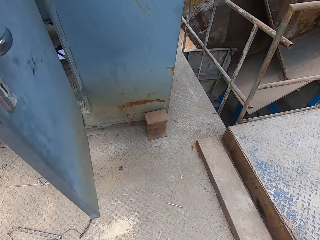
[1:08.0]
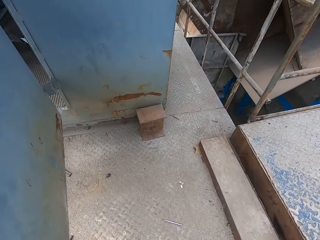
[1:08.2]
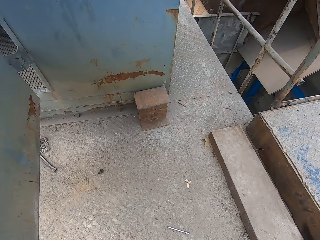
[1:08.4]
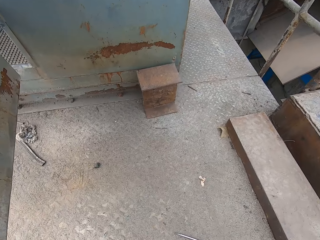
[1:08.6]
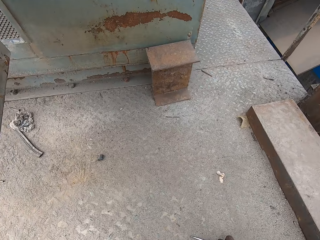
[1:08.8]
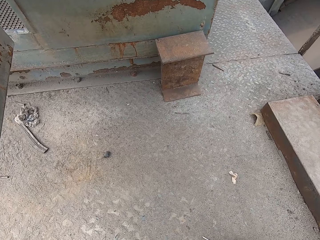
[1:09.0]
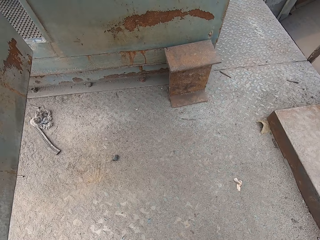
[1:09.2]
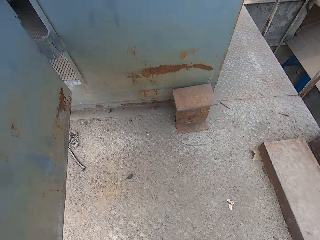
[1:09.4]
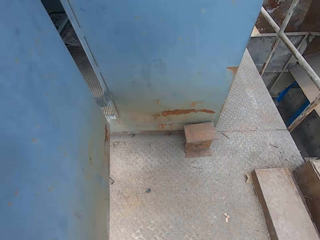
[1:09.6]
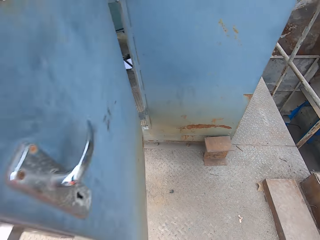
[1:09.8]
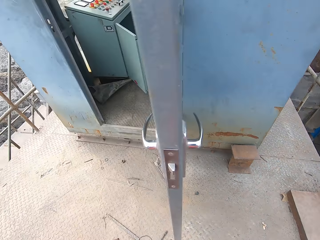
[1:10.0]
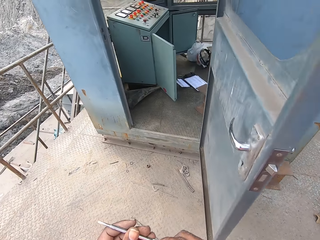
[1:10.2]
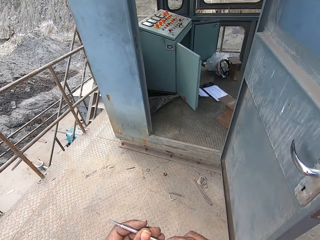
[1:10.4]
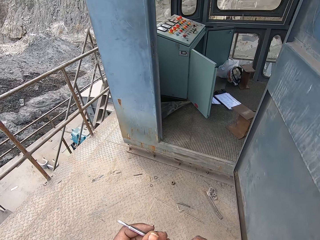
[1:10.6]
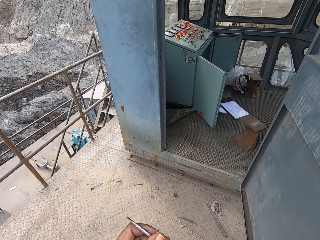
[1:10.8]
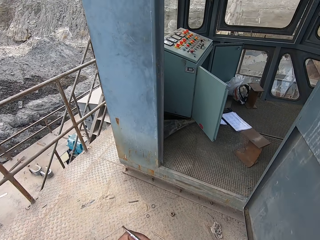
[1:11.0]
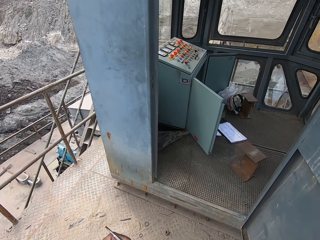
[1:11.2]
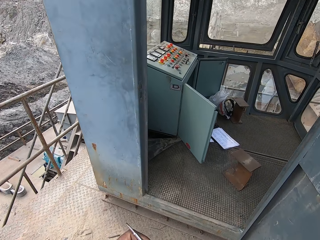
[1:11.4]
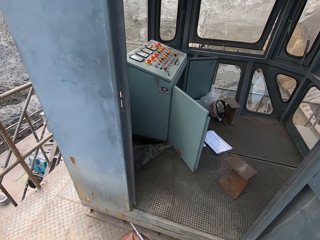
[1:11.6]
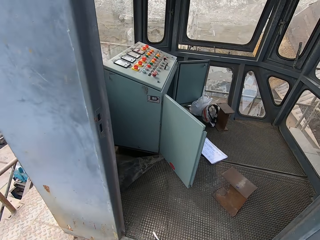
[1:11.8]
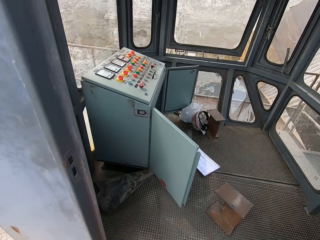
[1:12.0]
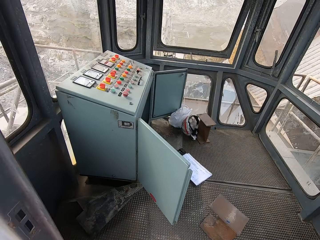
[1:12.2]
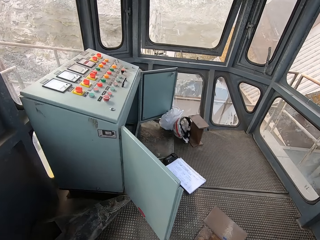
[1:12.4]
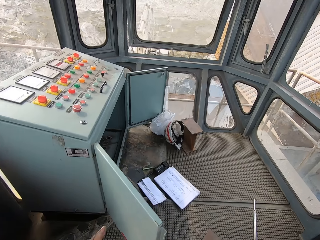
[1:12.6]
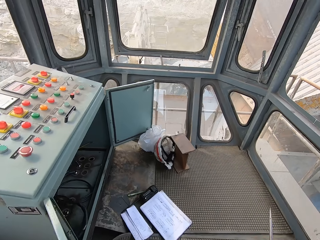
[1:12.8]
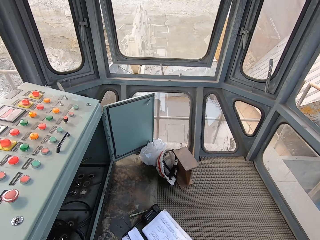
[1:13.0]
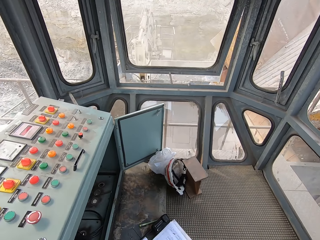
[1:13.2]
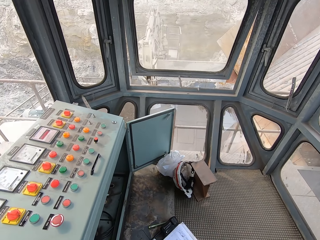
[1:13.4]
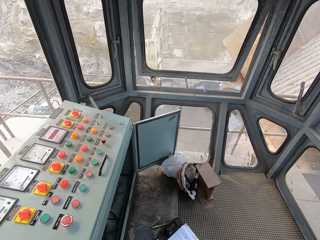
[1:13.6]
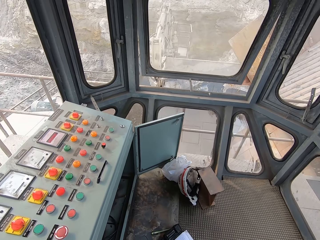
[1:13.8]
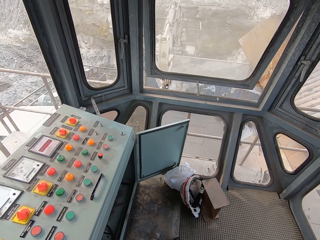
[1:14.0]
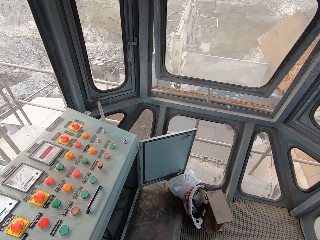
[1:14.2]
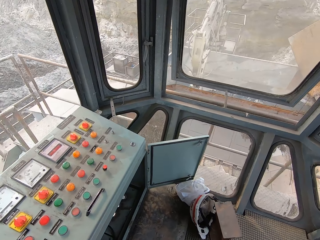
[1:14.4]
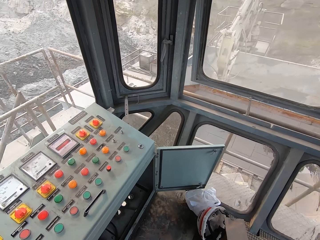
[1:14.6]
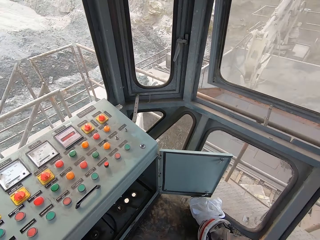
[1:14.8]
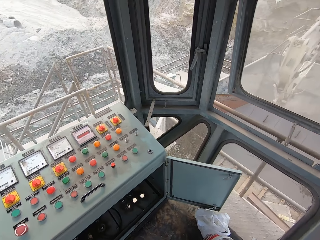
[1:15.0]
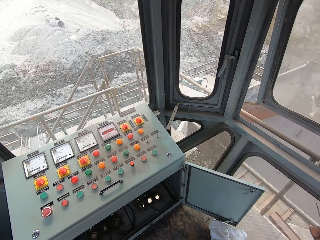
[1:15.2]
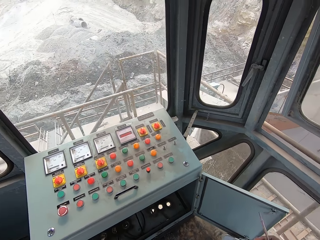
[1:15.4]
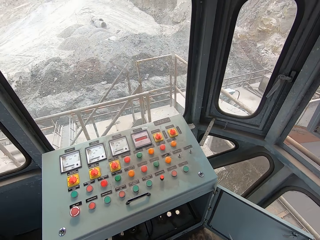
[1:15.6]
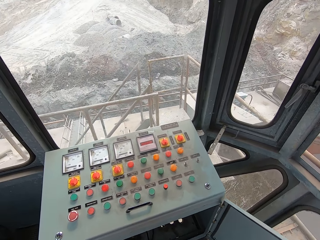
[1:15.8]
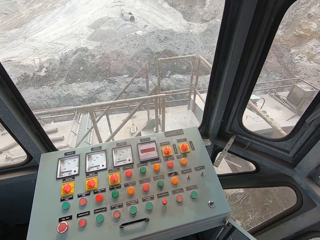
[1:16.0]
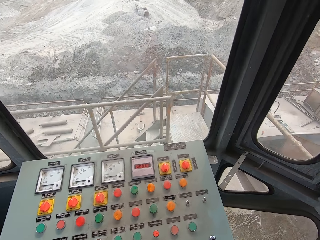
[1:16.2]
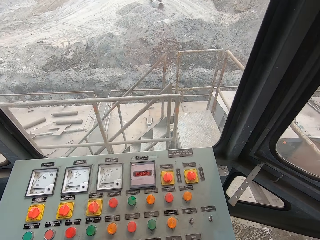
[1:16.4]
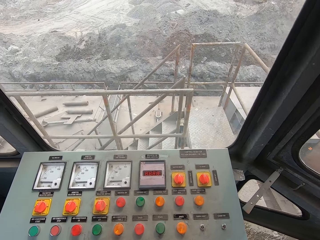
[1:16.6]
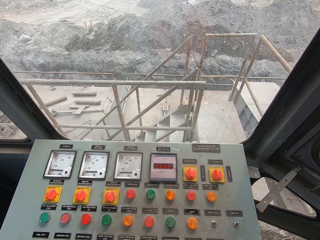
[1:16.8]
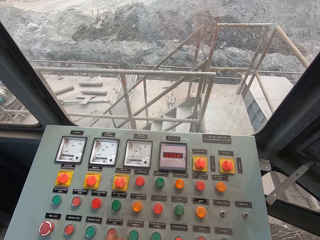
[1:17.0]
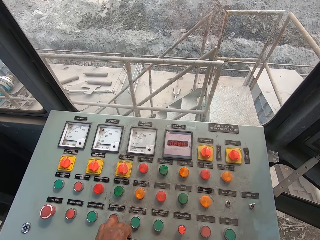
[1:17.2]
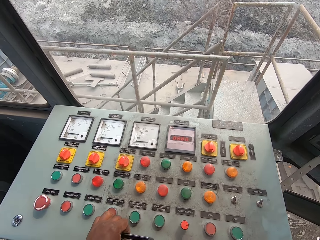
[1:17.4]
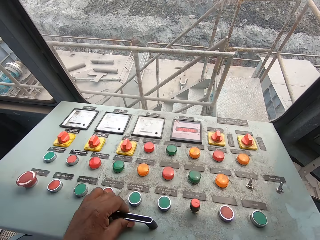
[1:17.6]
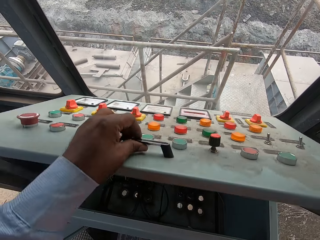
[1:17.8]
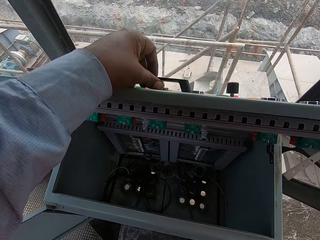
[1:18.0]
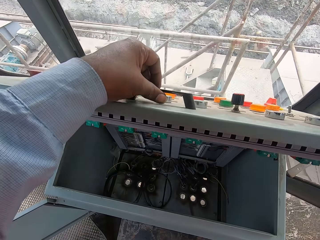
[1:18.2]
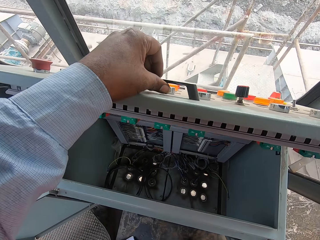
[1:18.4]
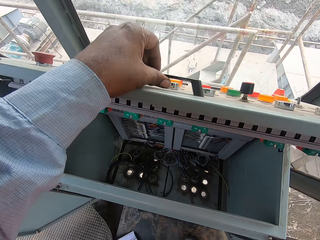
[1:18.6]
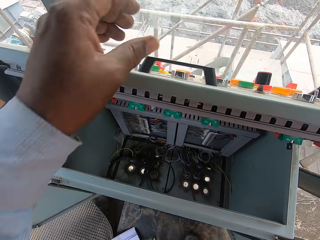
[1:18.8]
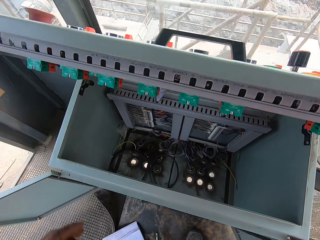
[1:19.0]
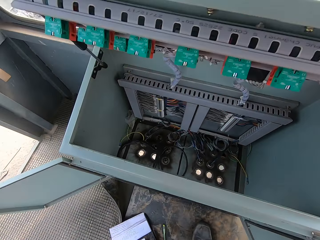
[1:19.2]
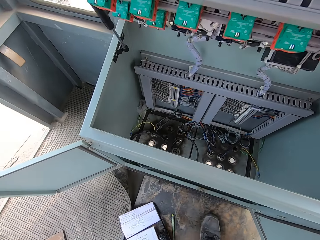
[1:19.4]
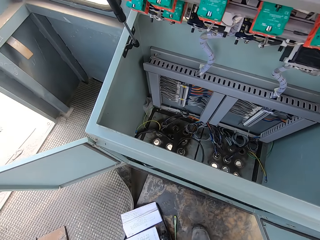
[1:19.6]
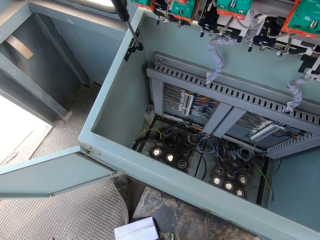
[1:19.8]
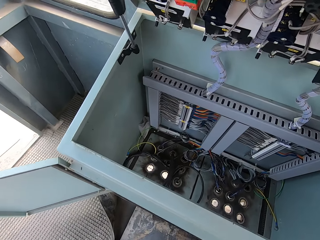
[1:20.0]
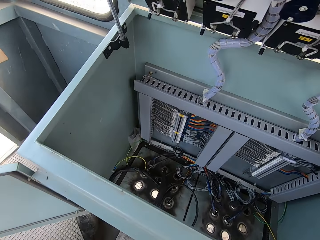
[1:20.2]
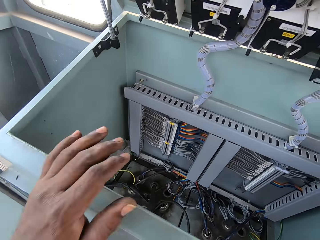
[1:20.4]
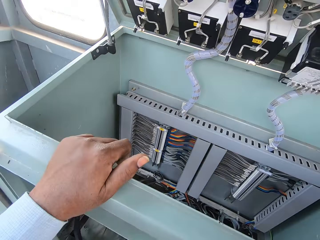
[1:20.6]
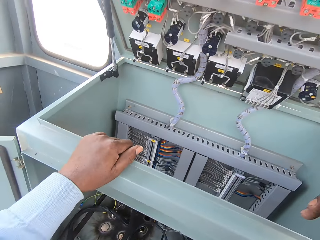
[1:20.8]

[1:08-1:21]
The camera wearer picks up a nail. They walk across. They look around. They open a meter box.

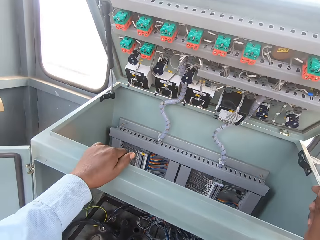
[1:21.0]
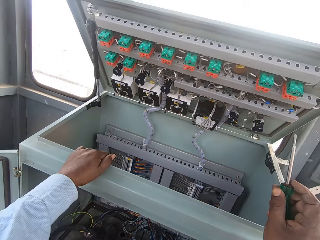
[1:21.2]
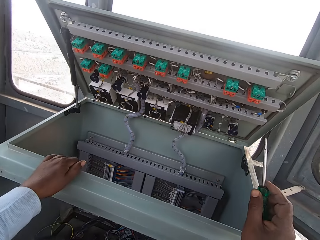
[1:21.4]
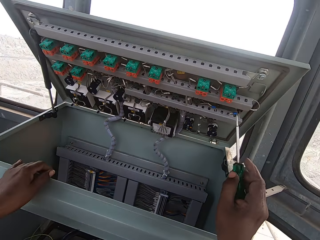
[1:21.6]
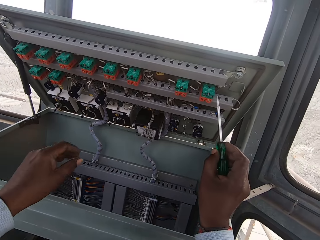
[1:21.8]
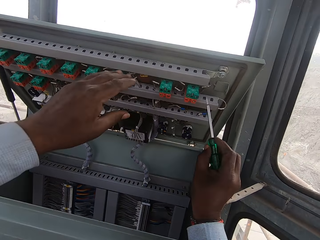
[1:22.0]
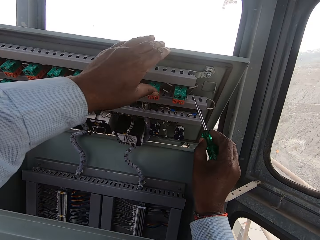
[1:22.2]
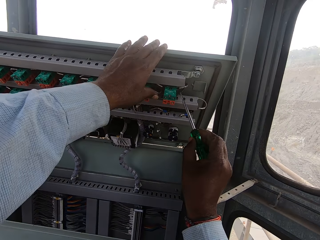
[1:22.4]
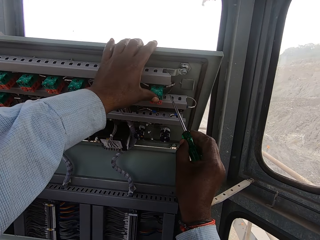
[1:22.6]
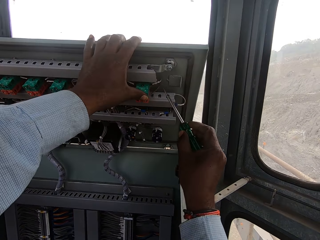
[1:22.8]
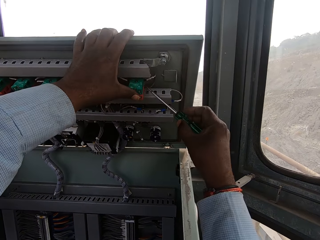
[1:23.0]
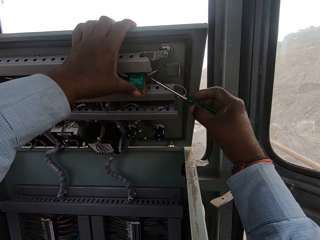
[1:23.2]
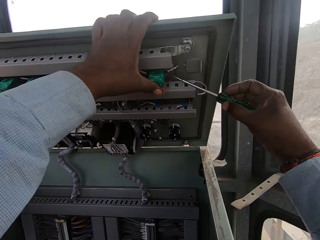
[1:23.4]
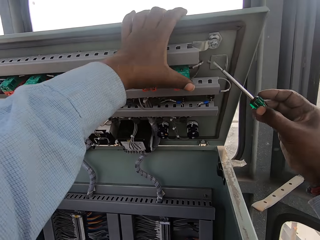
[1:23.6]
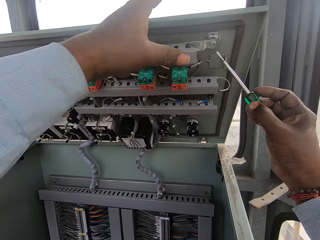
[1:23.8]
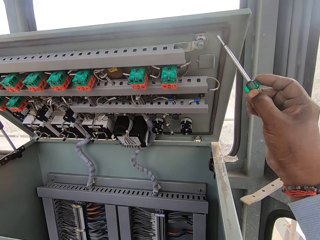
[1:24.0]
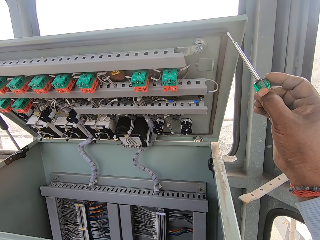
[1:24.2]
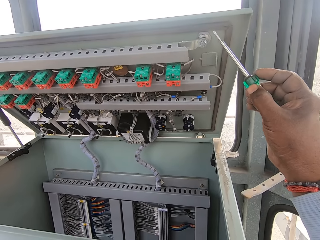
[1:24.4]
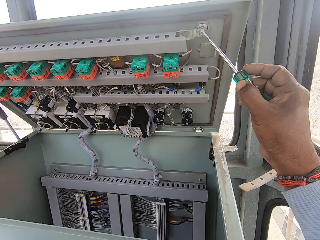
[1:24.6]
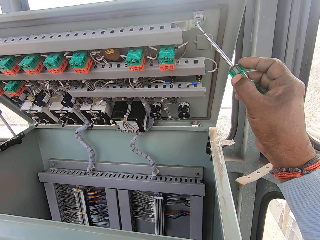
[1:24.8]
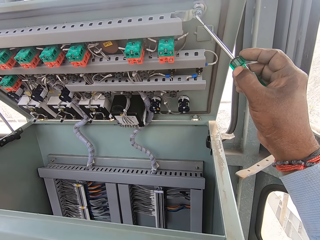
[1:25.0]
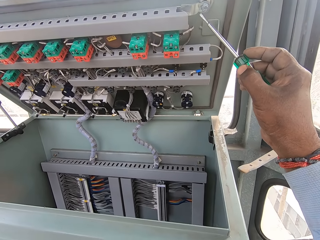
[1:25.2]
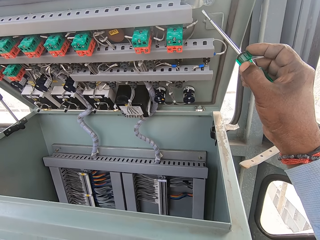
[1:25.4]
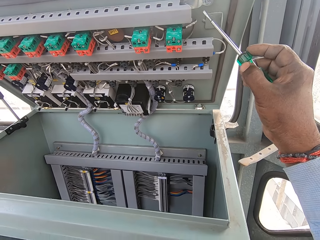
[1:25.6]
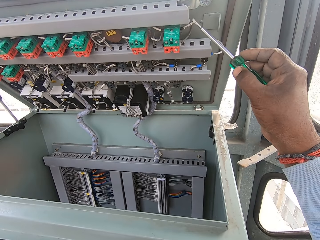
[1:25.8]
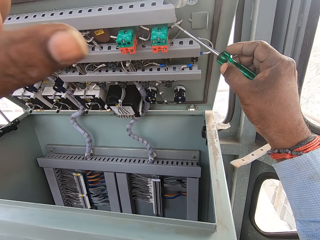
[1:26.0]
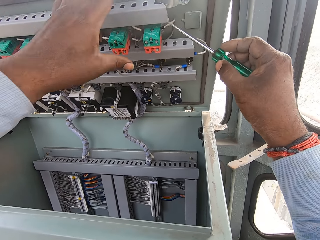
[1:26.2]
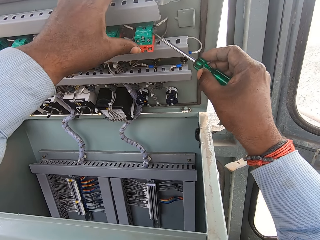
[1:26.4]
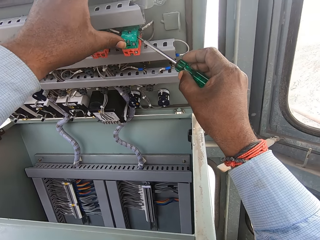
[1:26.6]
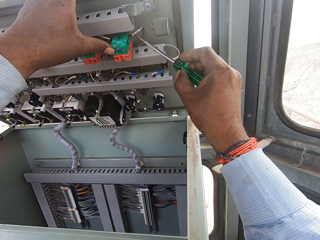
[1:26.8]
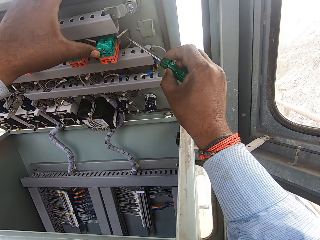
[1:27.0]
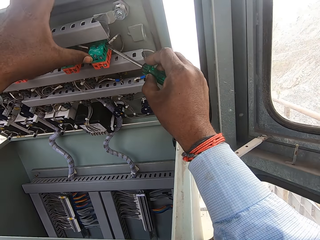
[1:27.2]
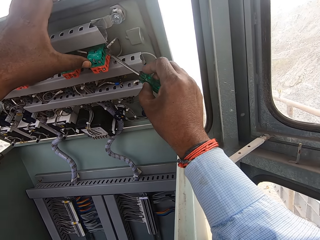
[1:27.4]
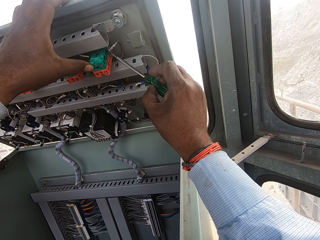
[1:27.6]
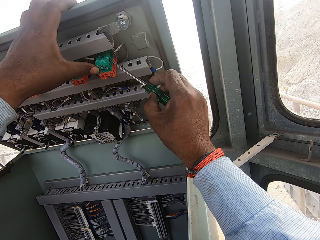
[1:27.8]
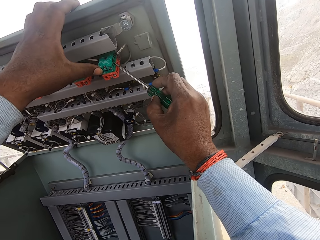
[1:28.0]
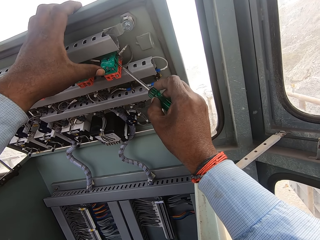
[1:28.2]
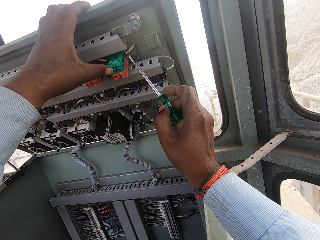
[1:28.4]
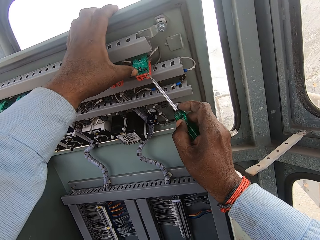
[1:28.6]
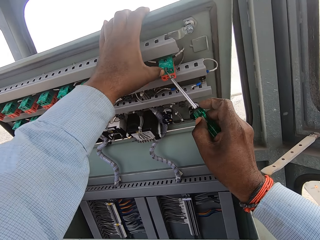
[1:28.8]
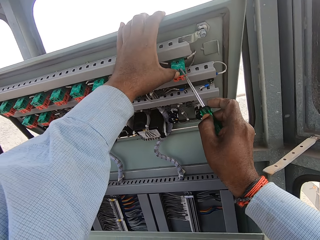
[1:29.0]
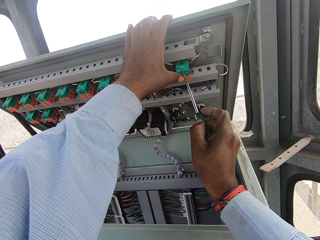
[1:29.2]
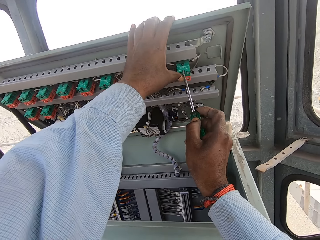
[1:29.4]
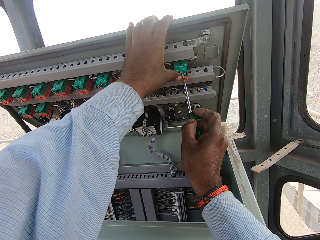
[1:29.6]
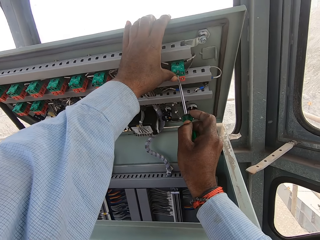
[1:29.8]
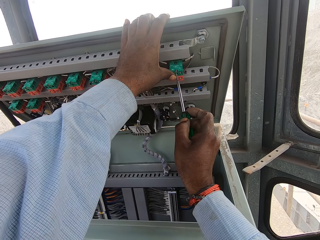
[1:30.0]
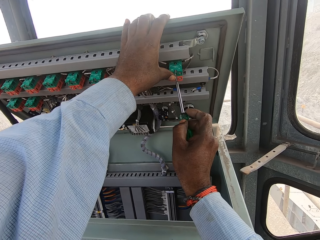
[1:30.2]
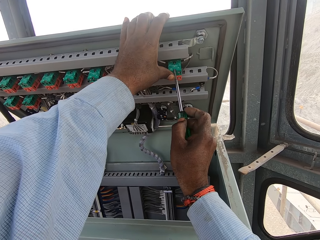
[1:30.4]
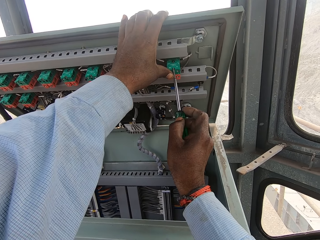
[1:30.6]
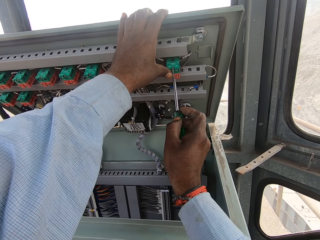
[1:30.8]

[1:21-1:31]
The camera wearer holds a box. They hold a screw. They move their hands. They remove the screw with a screwdriver.
